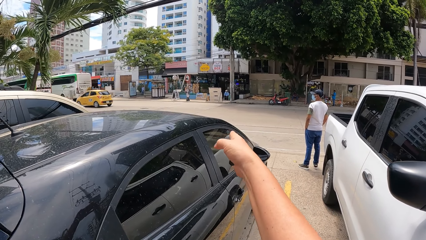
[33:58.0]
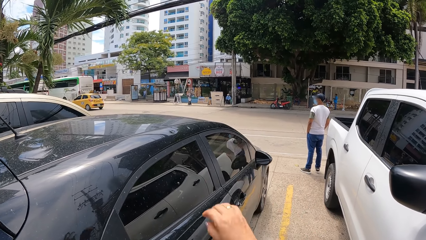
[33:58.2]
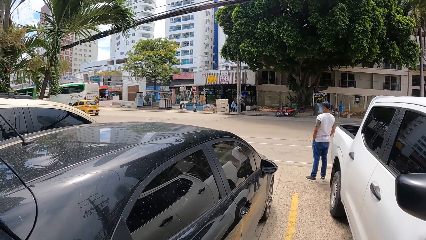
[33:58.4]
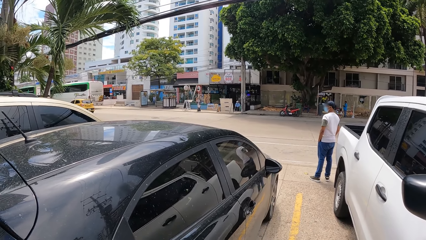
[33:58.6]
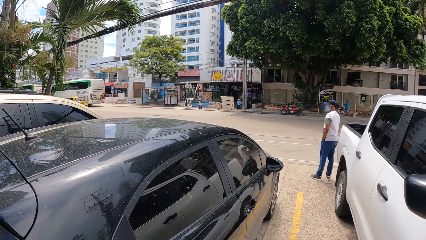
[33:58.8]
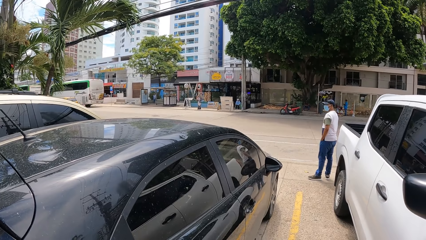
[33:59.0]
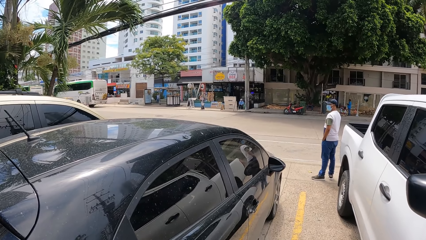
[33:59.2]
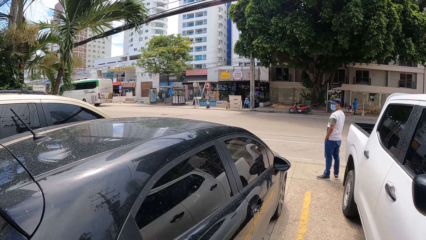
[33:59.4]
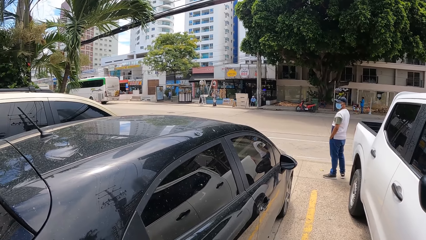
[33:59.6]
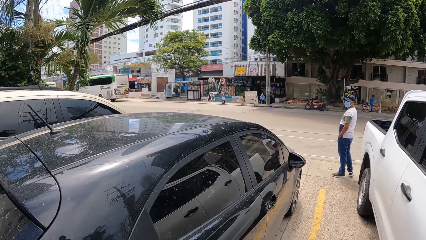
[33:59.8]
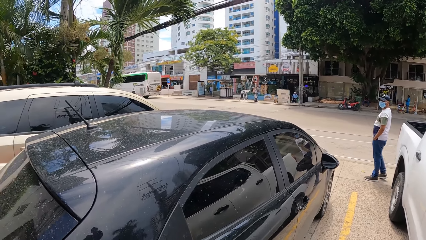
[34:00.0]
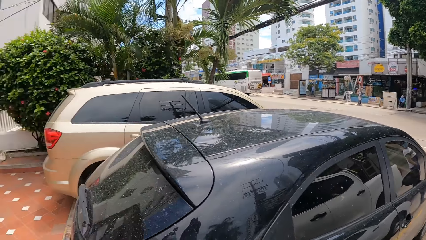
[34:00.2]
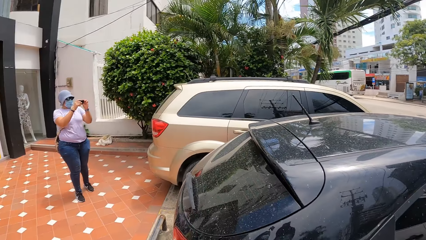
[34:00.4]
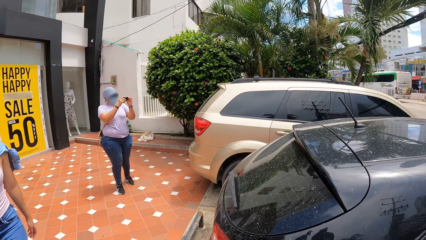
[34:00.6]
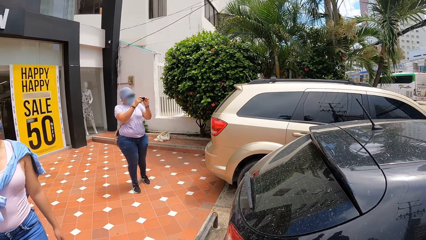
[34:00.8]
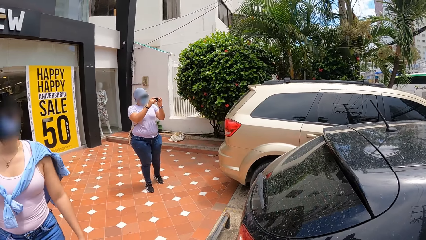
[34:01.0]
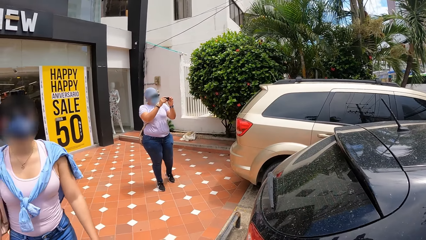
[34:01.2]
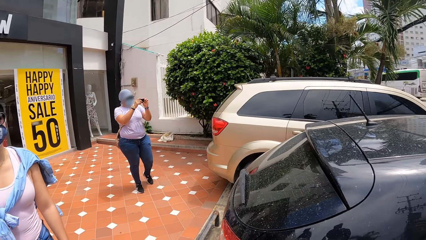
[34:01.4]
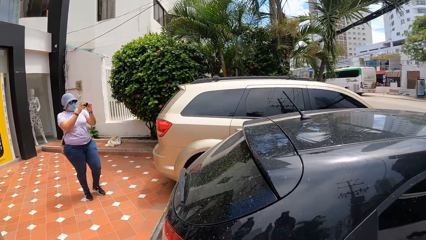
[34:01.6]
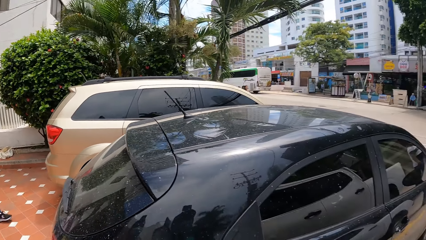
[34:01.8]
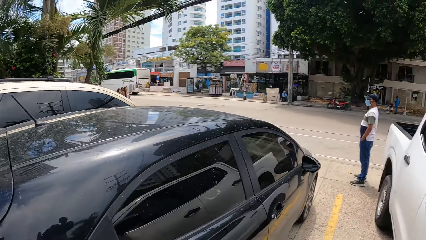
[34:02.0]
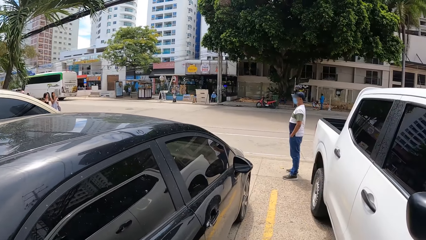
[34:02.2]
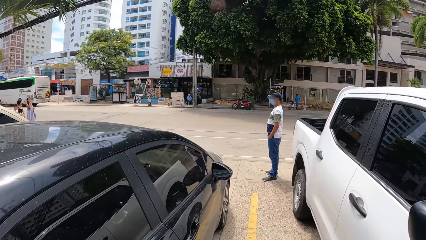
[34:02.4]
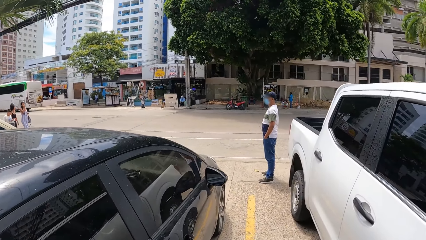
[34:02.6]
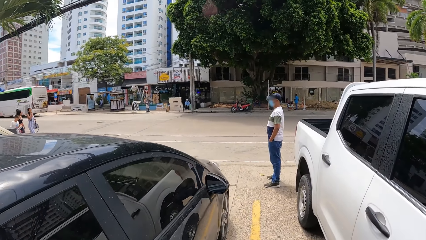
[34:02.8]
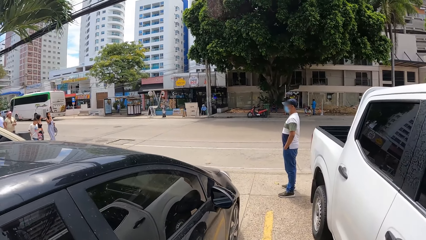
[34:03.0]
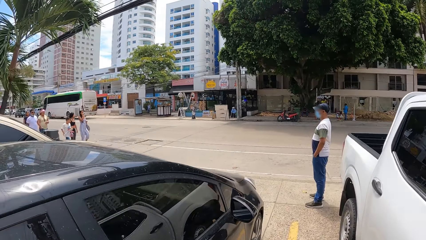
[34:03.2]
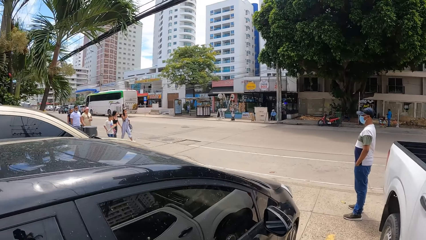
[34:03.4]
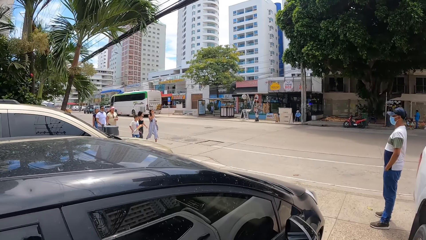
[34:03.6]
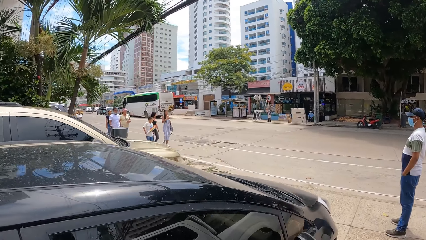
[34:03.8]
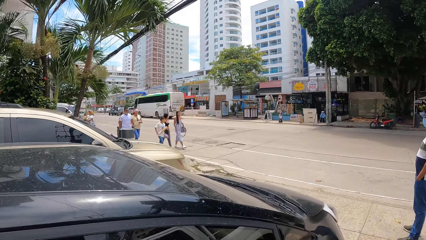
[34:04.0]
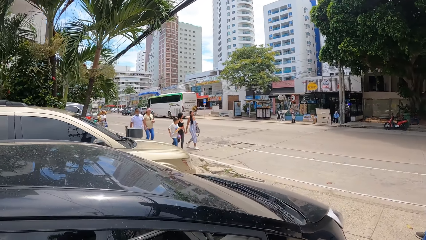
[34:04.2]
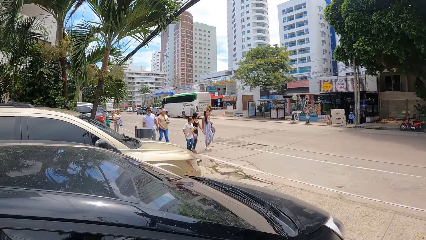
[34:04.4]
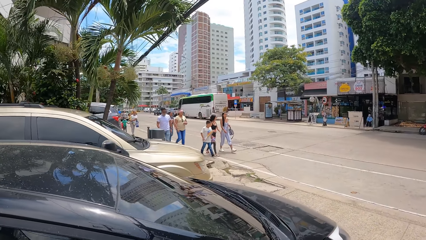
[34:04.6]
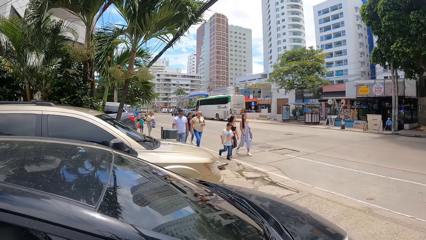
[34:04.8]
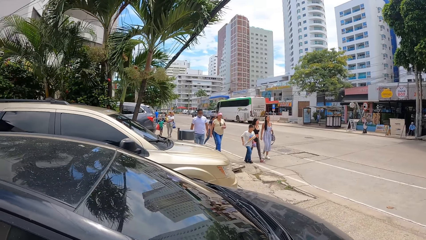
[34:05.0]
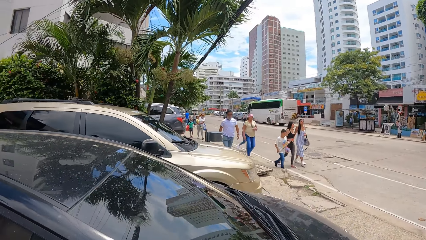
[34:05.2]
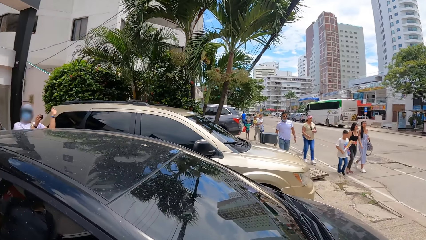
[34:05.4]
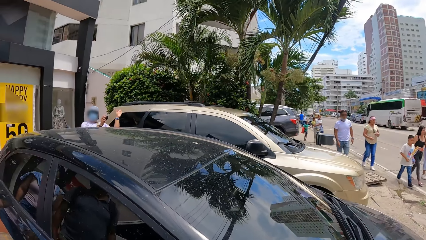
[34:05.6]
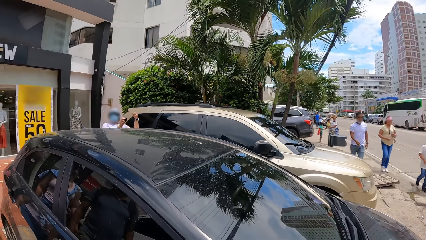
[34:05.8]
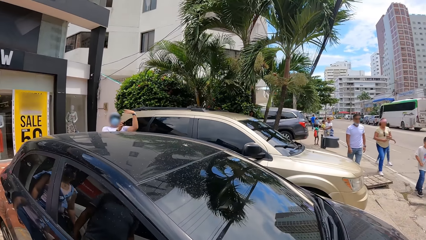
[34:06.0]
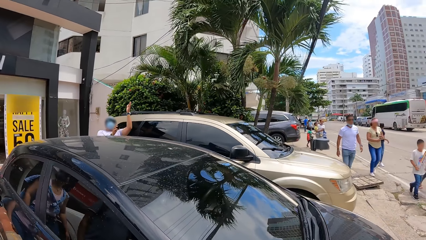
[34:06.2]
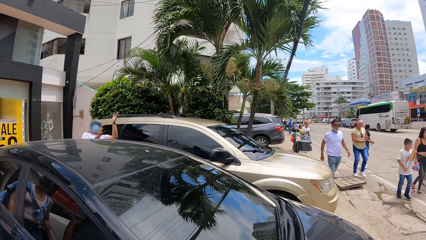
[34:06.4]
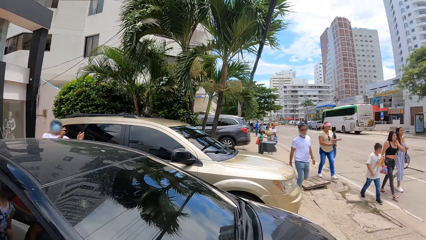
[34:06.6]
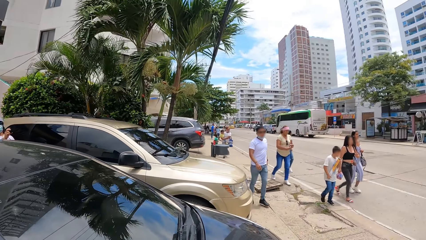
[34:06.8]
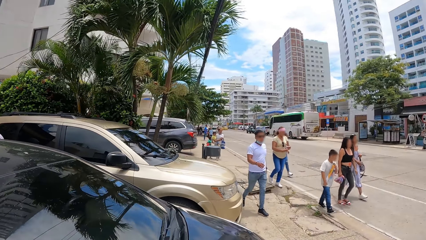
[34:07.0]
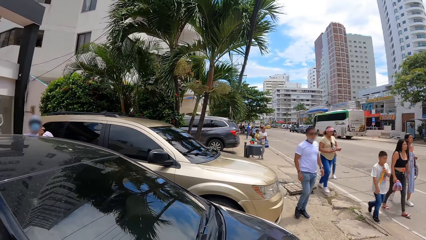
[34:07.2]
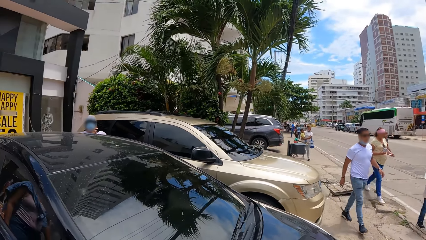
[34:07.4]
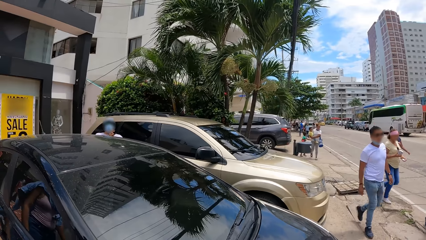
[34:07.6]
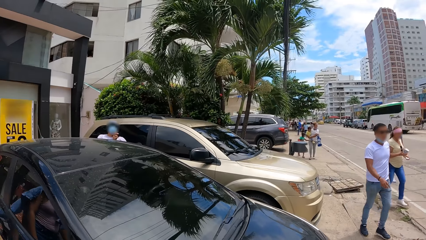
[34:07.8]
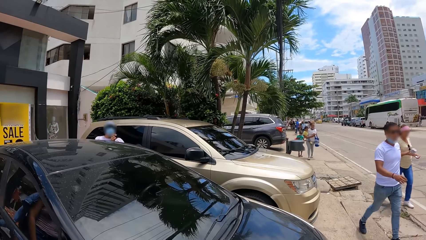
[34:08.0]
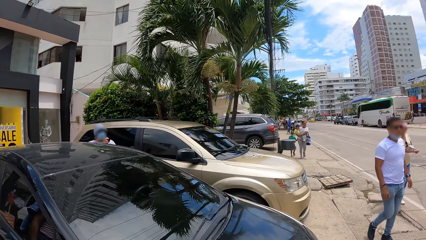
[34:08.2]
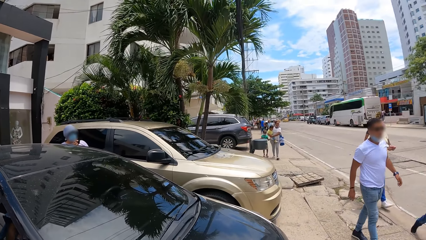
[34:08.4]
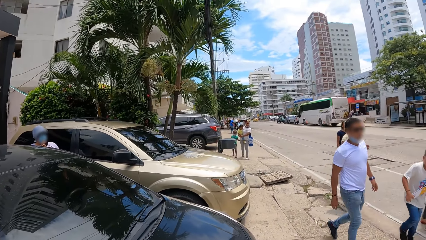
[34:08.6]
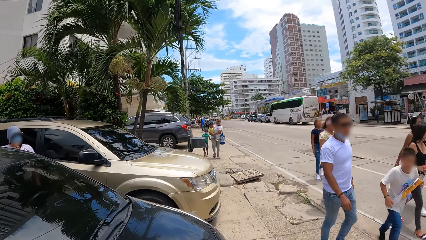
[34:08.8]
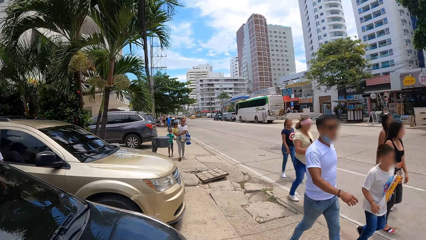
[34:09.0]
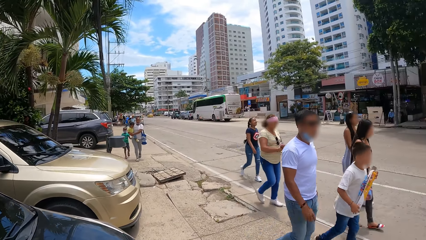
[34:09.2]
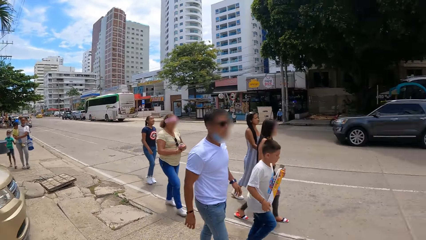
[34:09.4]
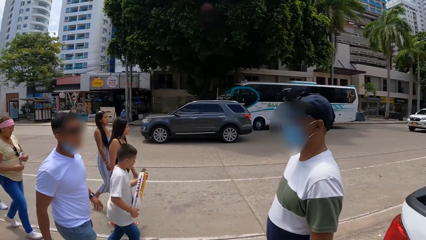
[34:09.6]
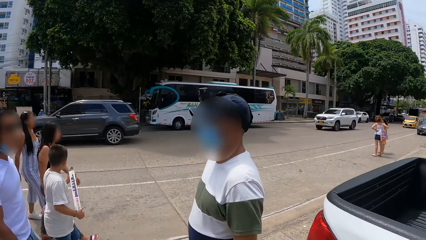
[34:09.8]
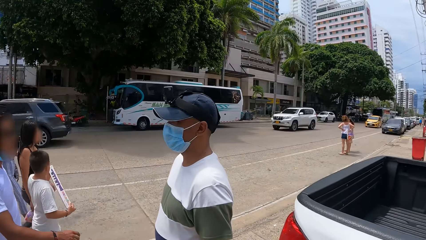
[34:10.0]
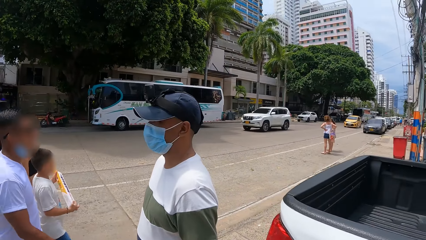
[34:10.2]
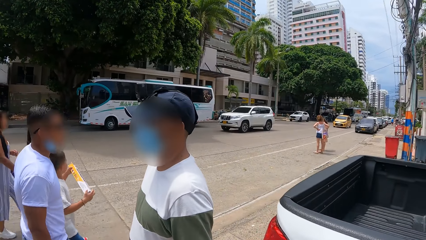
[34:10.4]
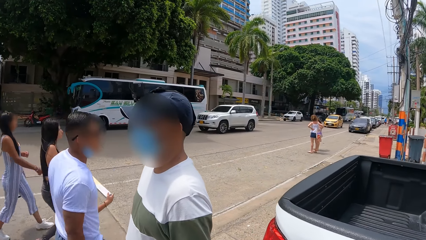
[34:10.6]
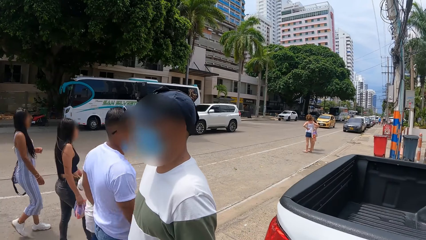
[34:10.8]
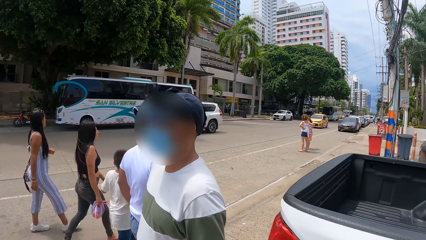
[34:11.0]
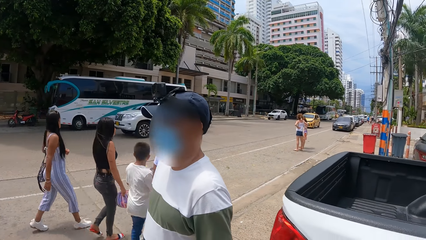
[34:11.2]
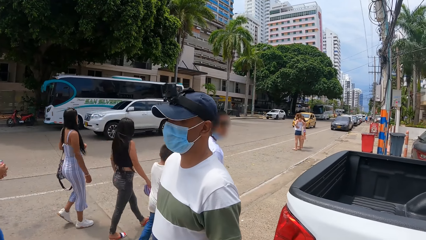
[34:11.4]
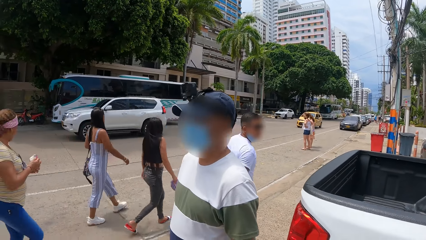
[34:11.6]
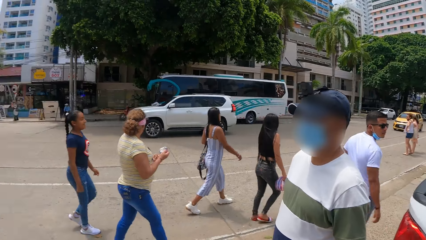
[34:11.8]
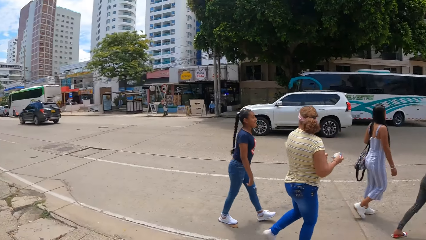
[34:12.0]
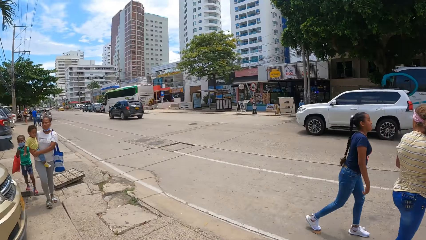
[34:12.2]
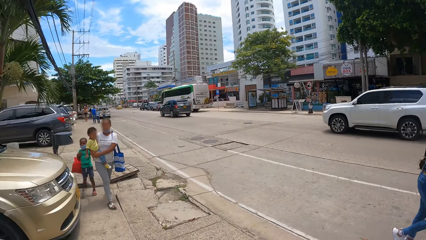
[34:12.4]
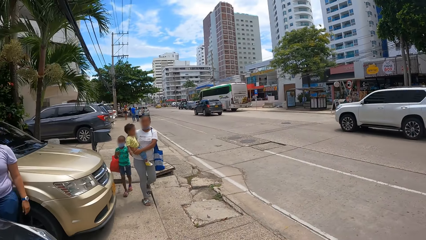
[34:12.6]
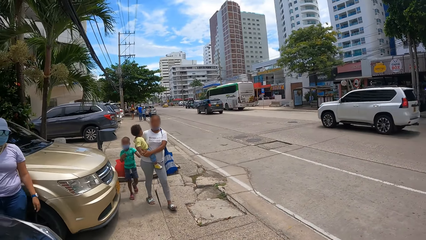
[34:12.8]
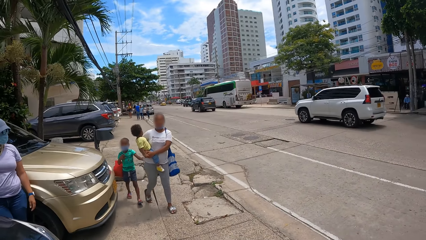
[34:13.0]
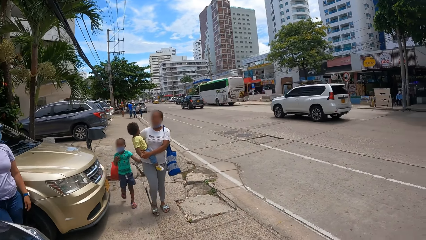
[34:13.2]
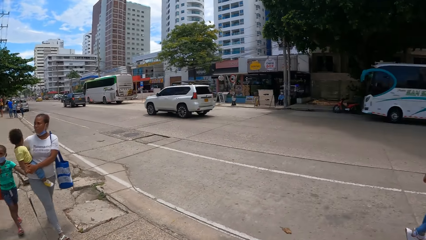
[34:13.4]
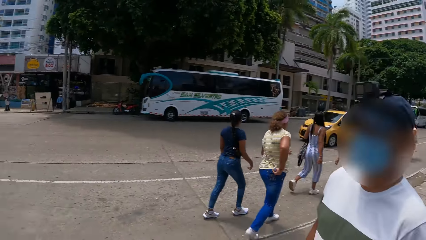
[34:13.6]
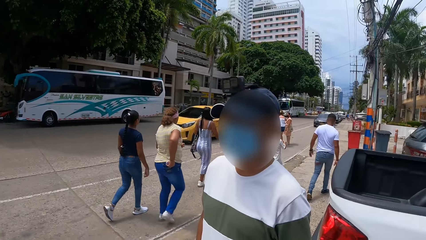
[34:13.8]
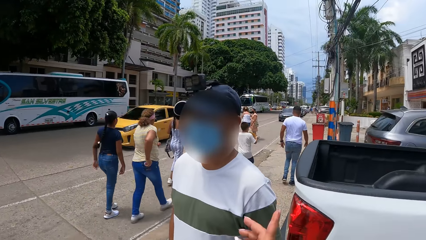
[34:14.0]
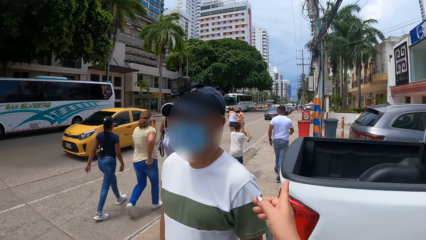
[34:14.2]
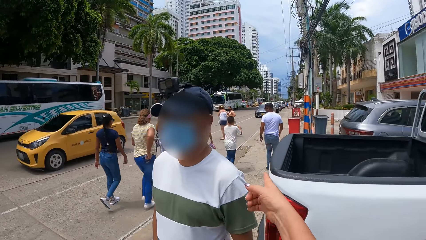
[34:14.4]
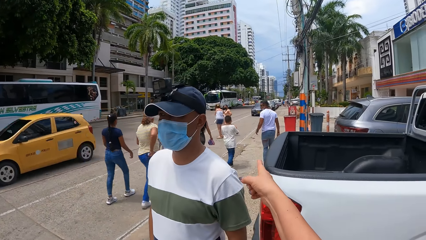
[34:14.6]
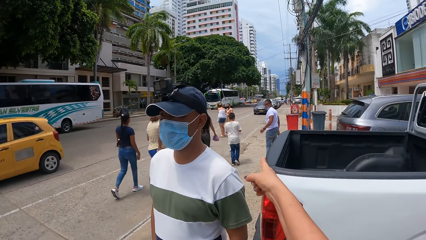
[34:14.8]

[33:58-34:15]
The camera wearer puts the hand down. They look at the road. They walk along the road.
